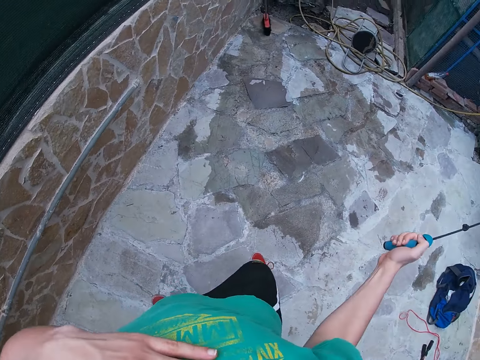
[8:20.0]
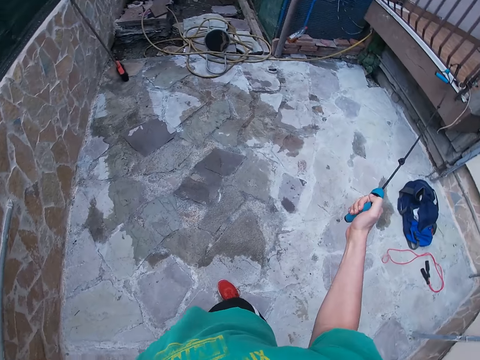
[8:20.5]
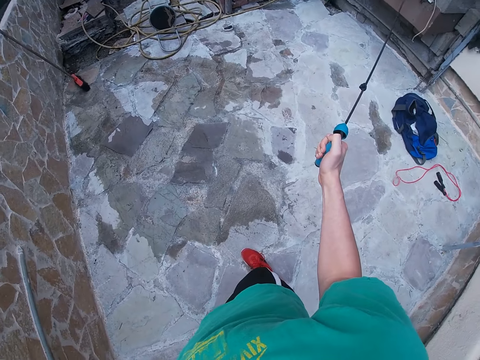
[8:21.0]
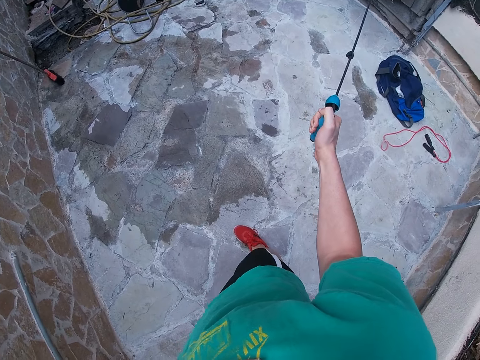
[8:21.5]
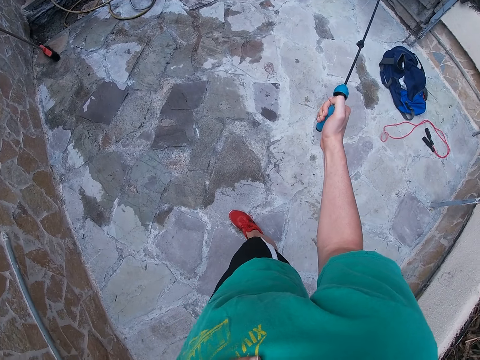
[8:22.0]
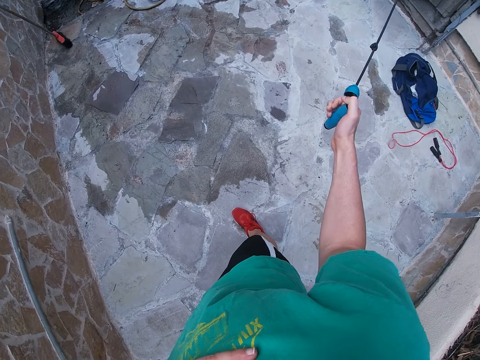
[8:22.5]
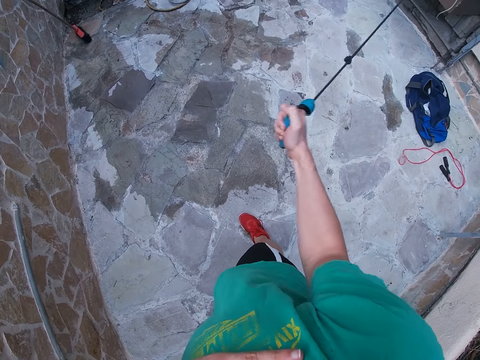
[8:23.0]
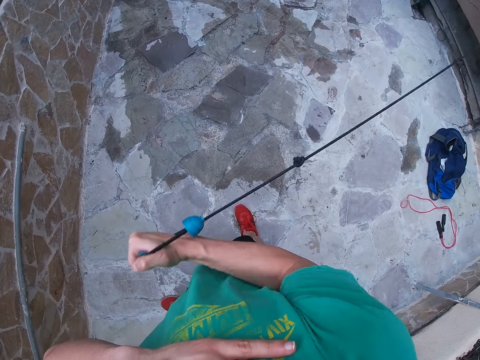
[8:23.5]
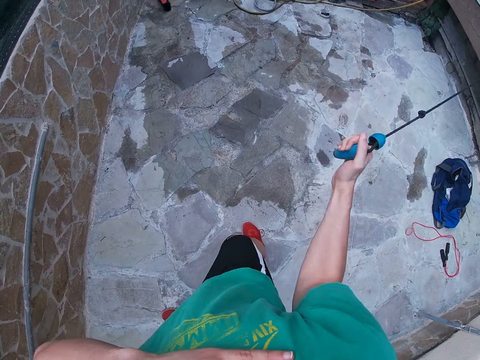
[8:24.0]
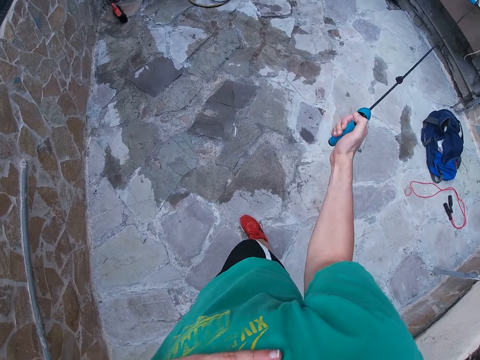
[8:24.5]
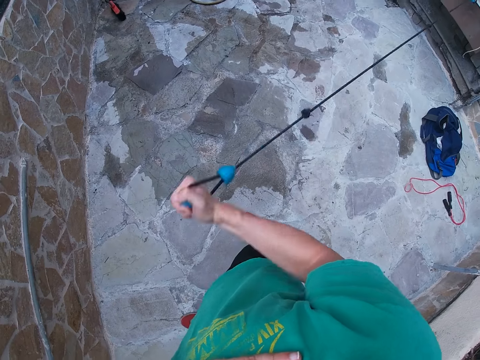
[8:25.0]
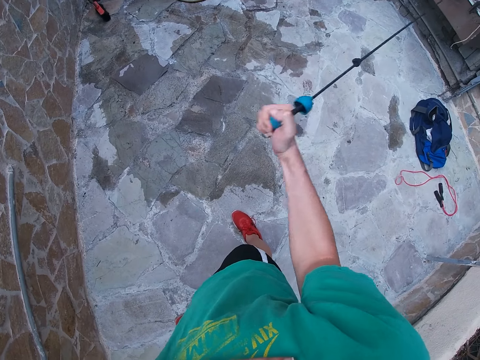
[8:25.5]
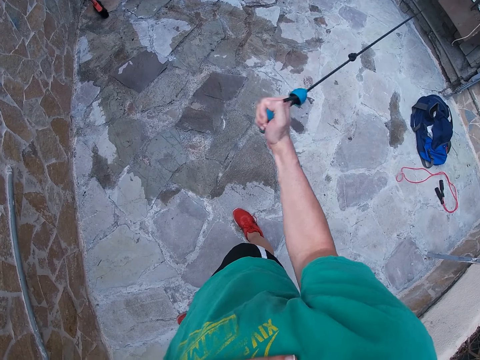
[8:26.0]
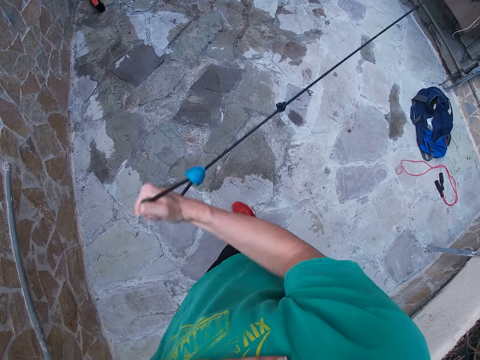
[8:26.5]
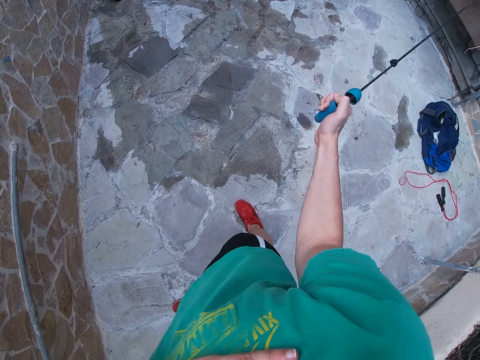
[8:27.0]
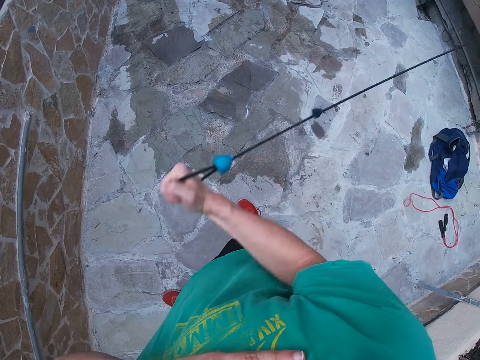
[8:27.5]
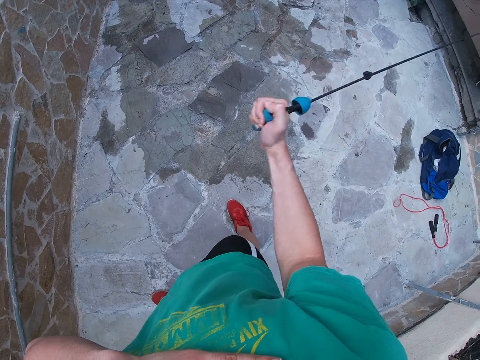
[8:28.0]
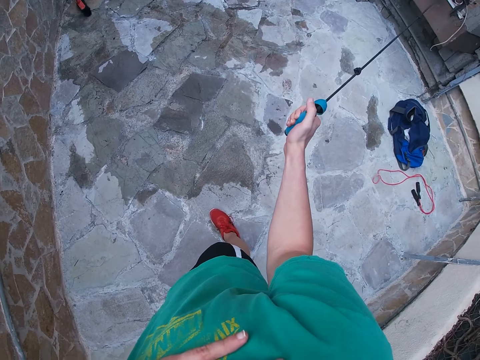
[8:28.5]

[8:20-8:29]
The camera wearer looks around. He works out his right arm with the resistance band.

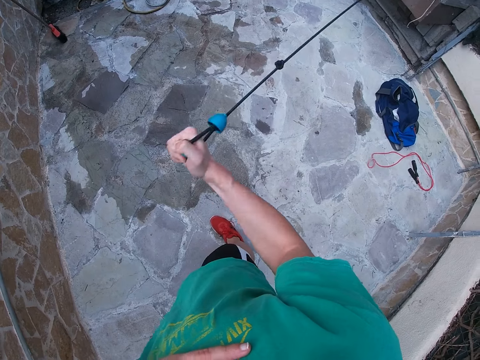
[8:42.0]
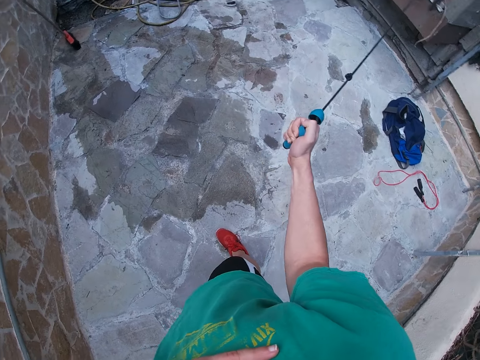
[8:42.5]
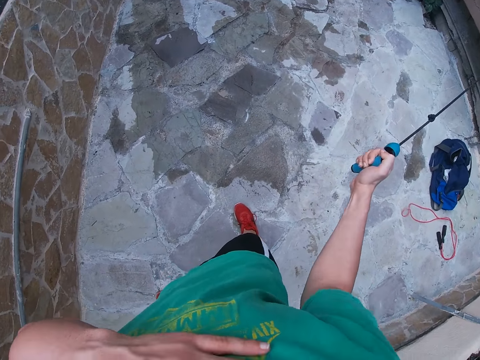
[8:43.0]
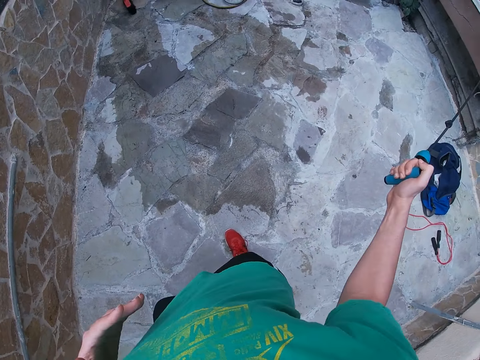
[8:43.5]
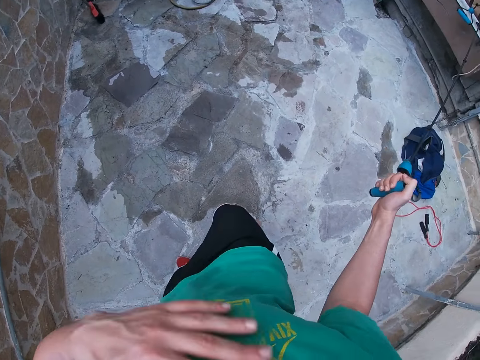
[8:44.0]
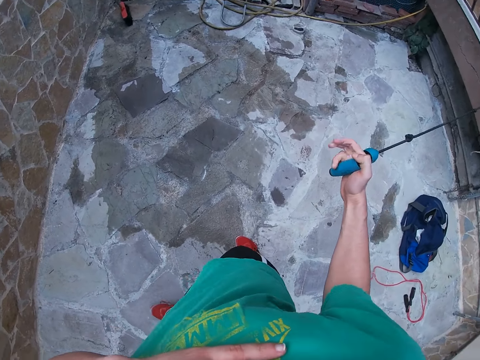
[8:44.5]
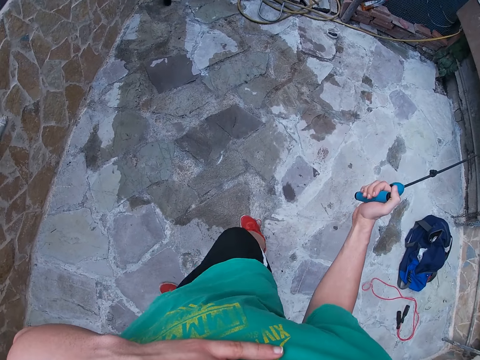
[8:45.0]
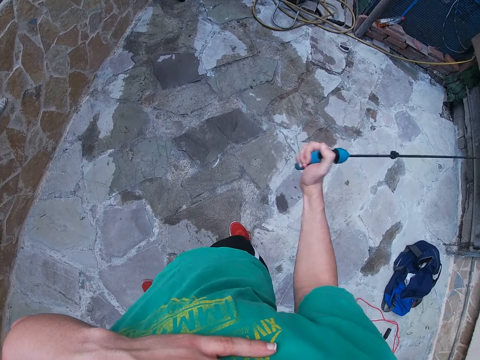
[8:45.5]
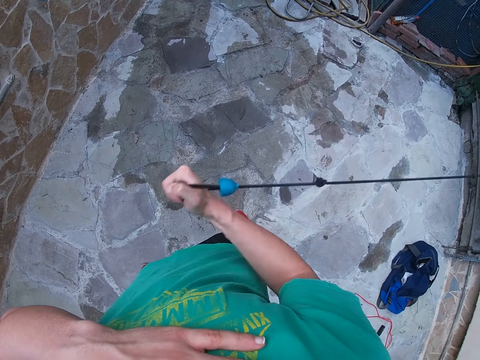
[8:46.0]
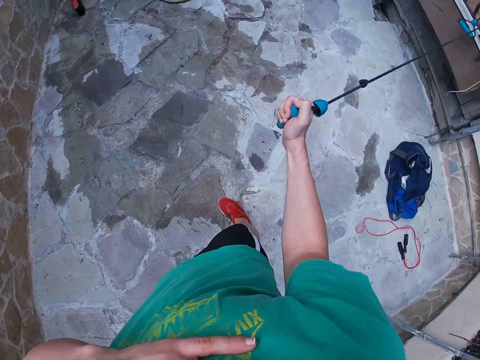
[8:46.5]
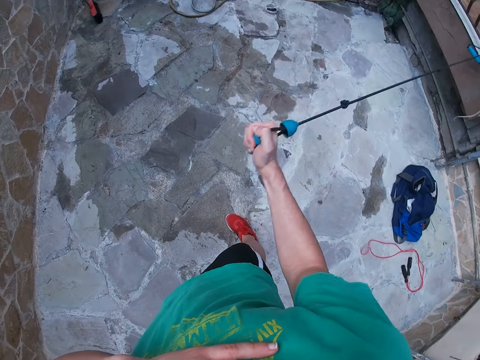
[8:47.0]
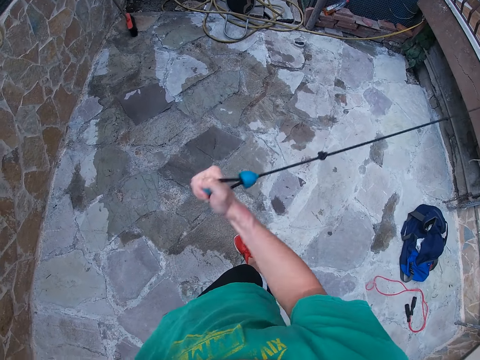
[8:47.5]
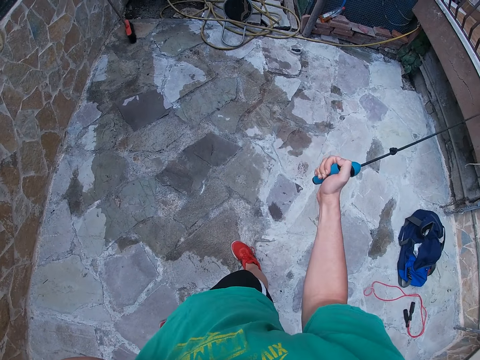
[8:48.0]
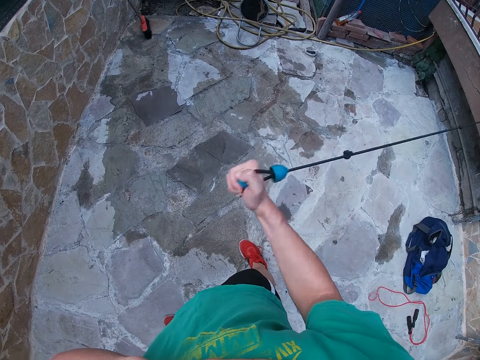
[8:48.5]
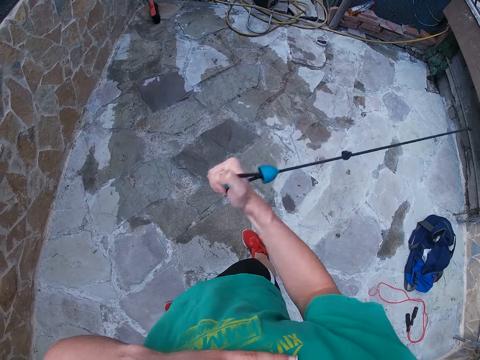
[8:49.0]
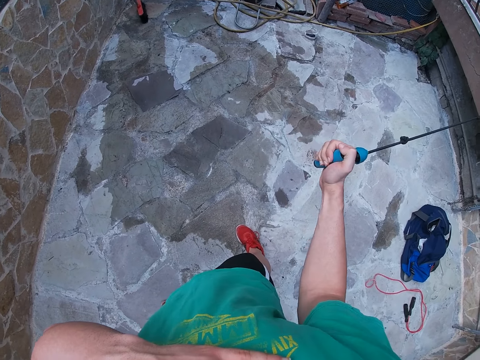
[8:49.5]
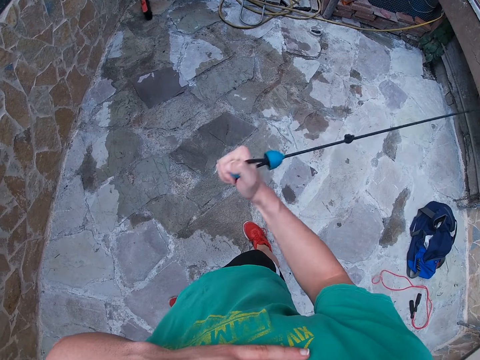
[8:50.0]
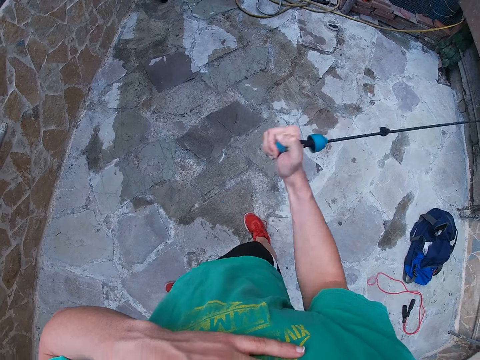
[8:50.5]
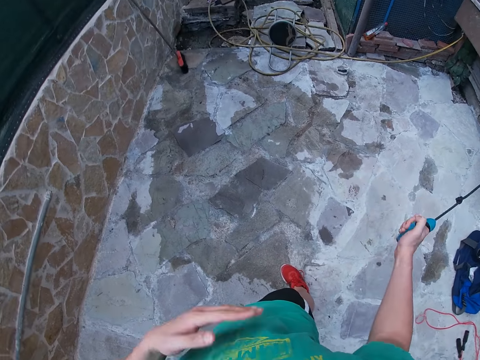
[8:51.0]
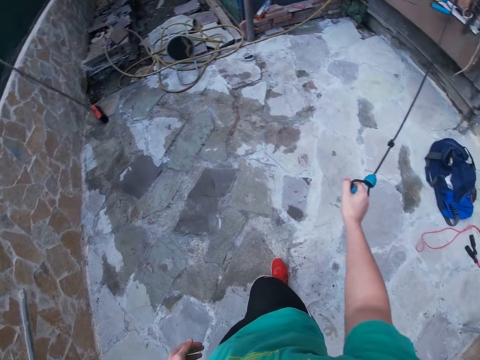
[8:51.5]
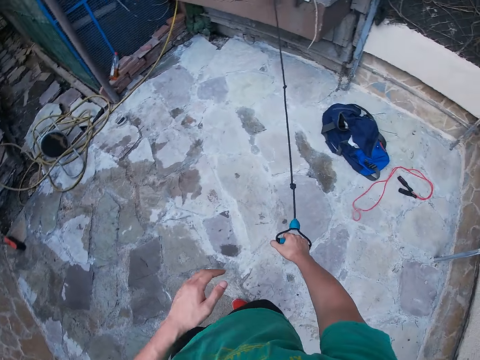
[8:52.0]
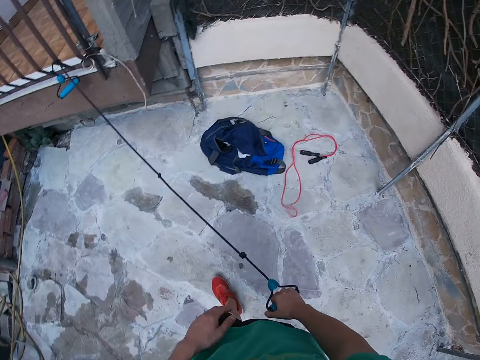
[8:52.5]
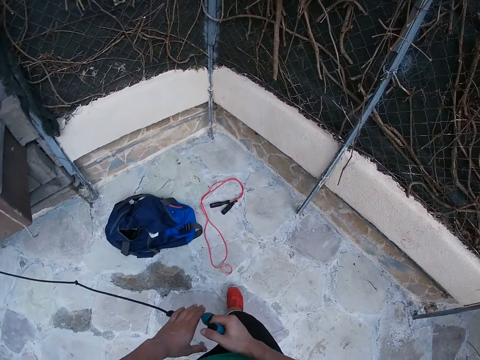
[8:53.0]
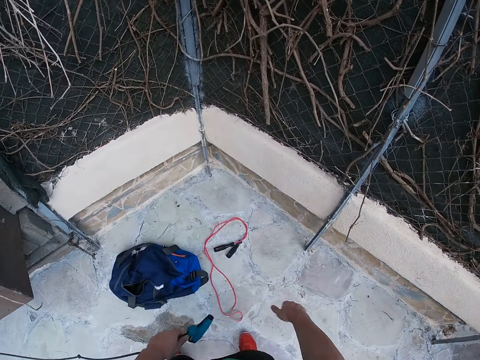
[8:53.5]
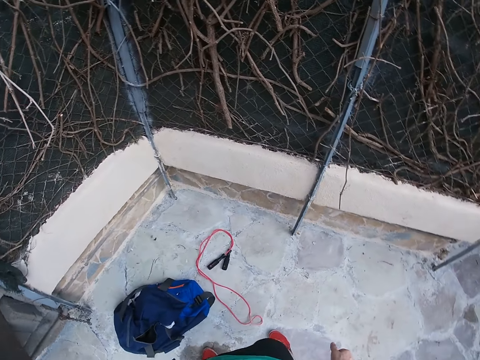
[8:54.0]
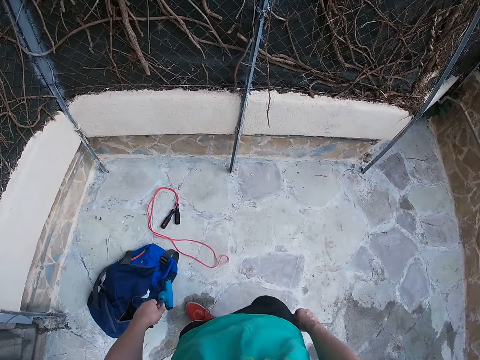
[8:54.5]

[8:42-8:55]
The camera wearer moves the left hand from his chest. He moves around. He puts the left hand on his chest. He works out his right arm with the resistance band. He walks with the resistance band. He transfers the resistance band to the left hand. He moves backwards.

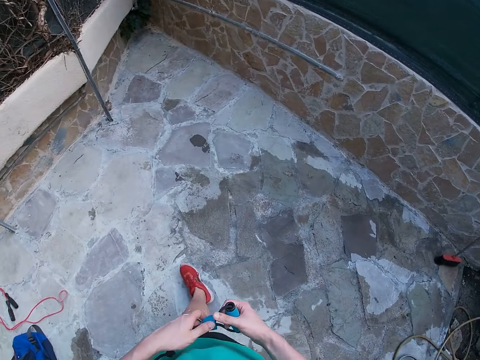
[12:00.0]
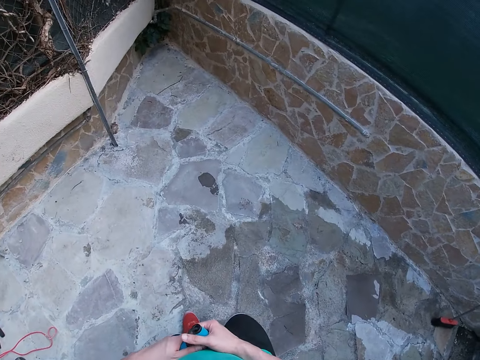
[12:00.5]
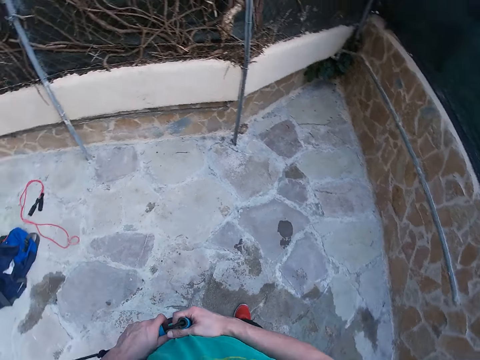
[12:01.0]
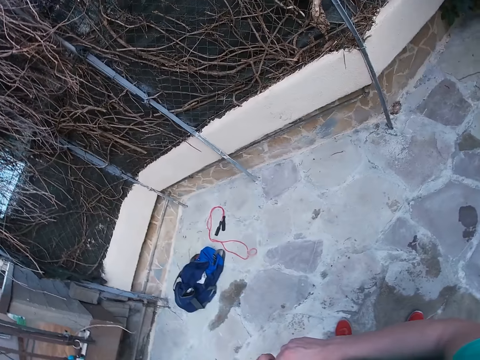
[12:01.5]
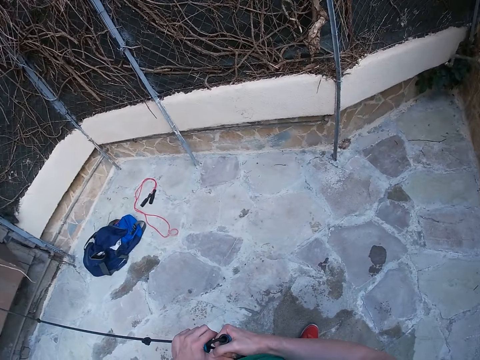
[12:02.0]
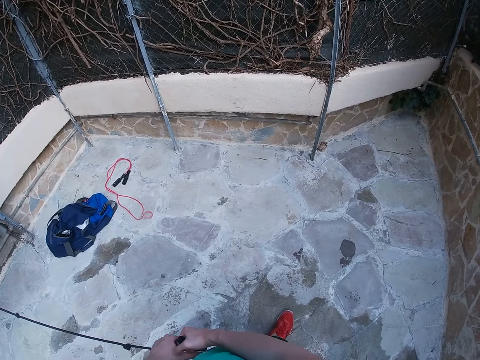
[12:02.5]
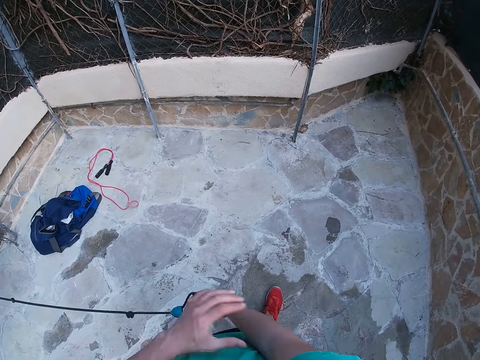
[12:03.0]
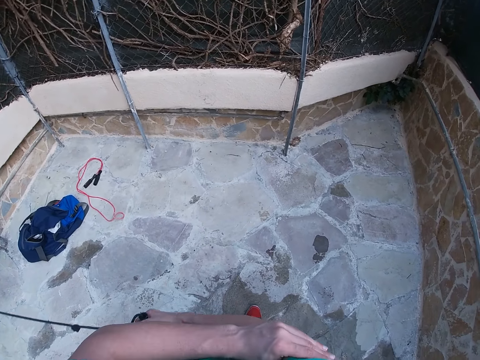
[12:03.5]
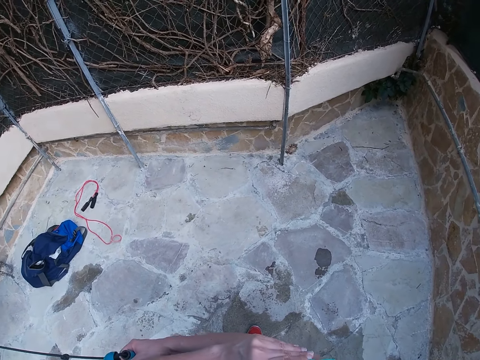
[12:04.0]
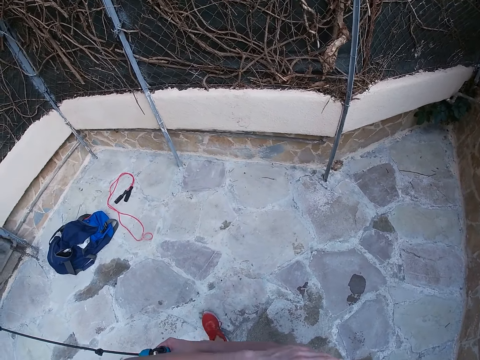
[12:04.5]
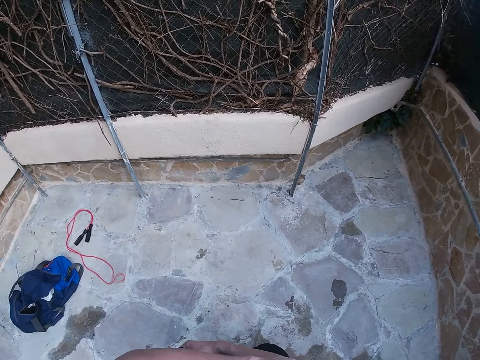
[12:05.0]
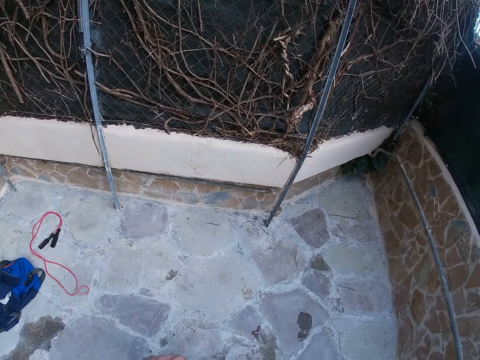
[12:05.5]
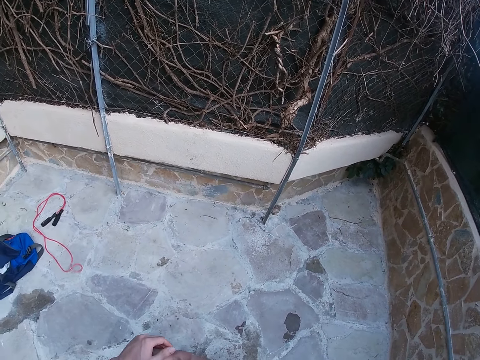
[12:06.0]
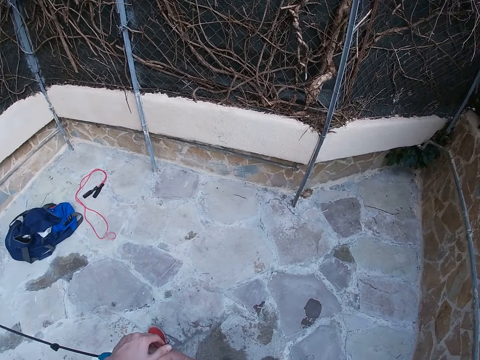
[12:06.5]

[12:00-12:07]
The camera wearer moves forward with the resistance band. They touch the hand.
